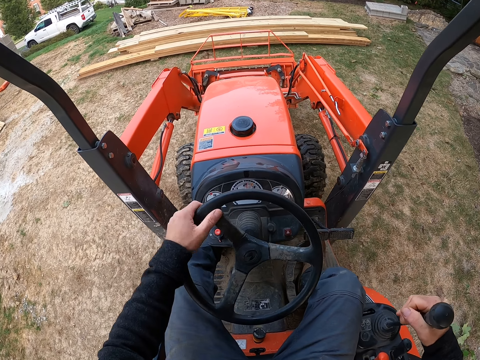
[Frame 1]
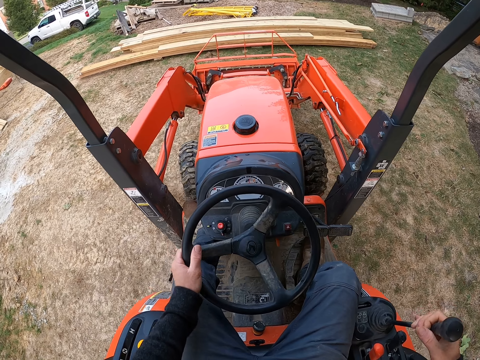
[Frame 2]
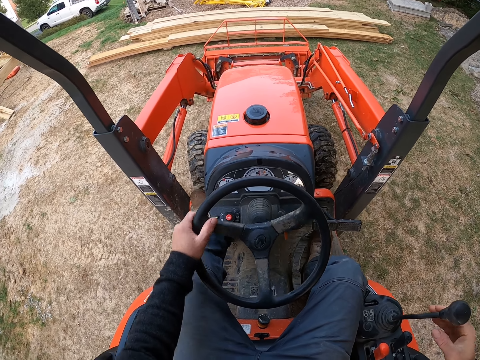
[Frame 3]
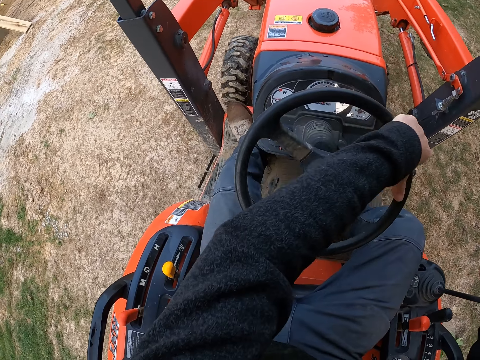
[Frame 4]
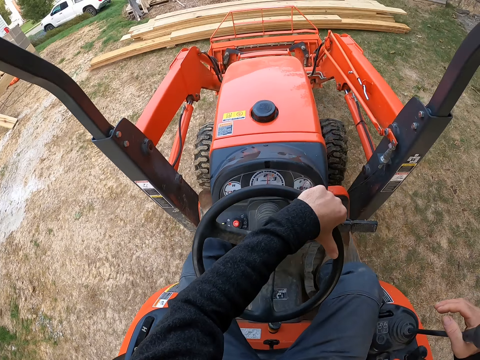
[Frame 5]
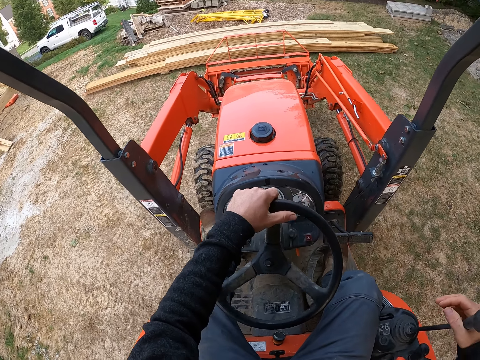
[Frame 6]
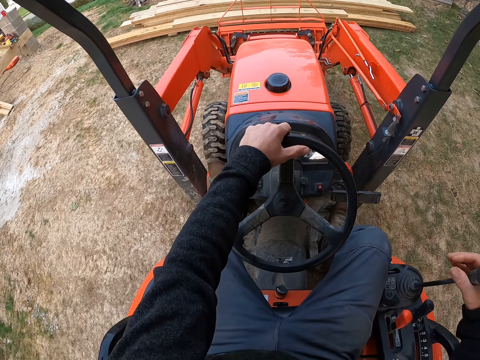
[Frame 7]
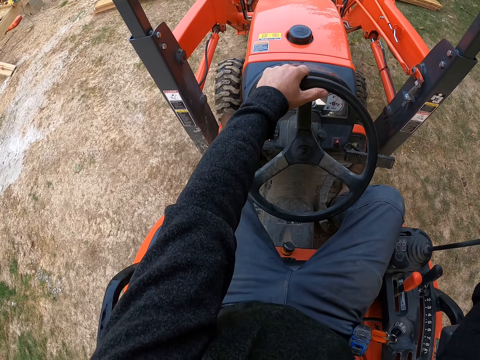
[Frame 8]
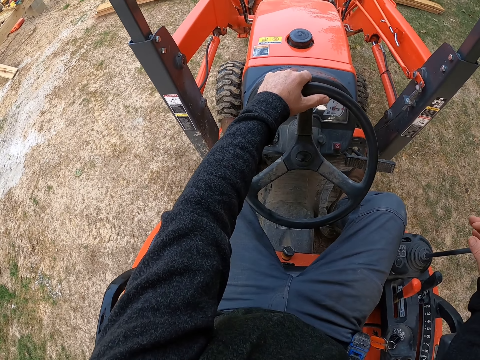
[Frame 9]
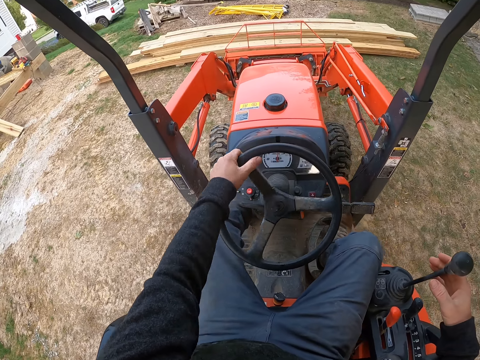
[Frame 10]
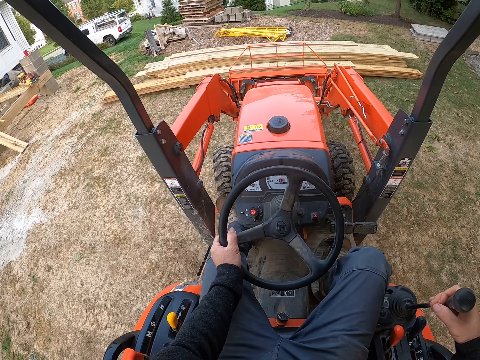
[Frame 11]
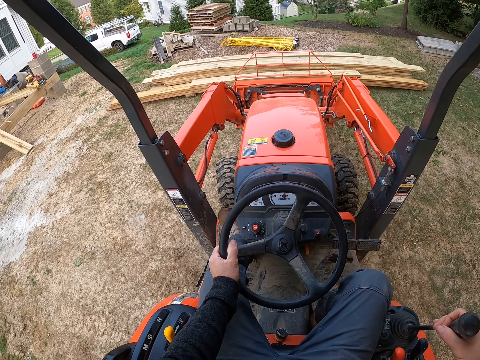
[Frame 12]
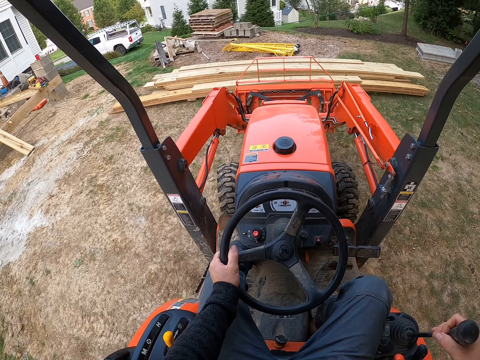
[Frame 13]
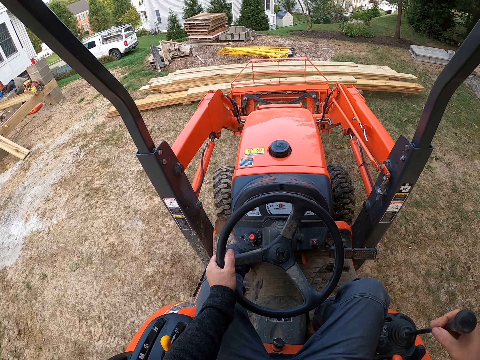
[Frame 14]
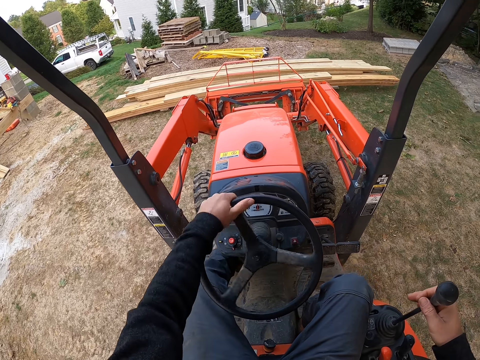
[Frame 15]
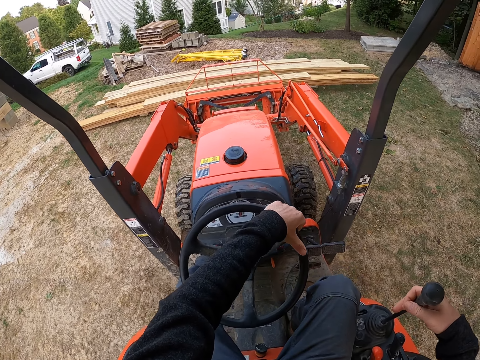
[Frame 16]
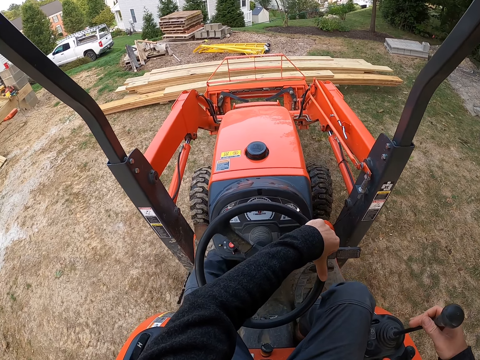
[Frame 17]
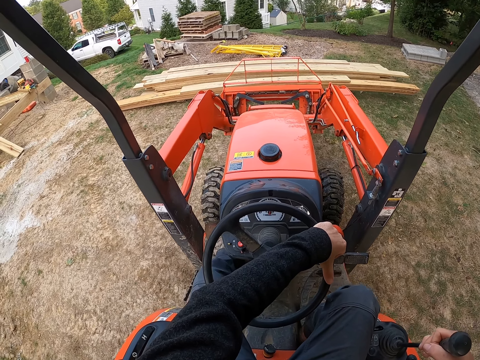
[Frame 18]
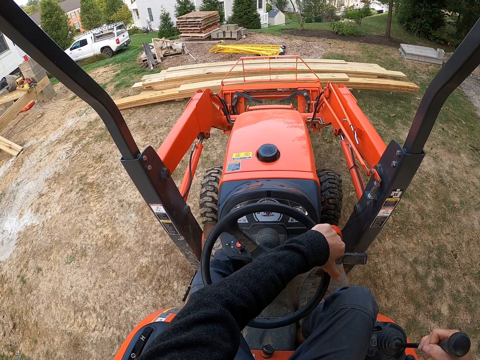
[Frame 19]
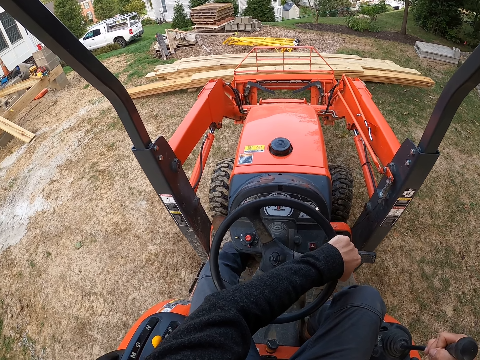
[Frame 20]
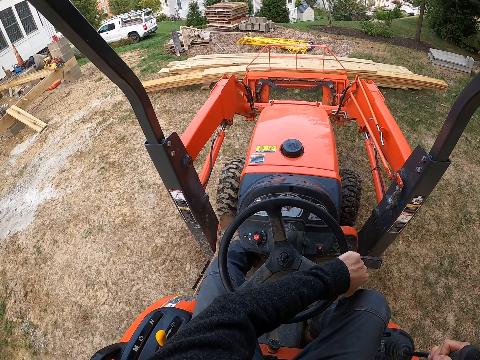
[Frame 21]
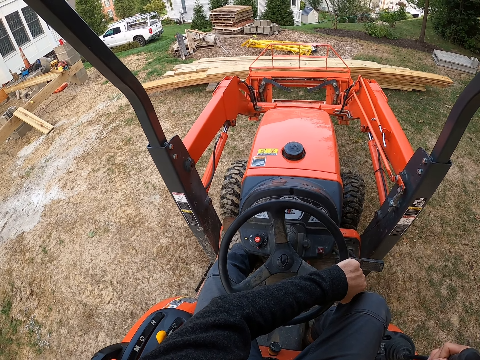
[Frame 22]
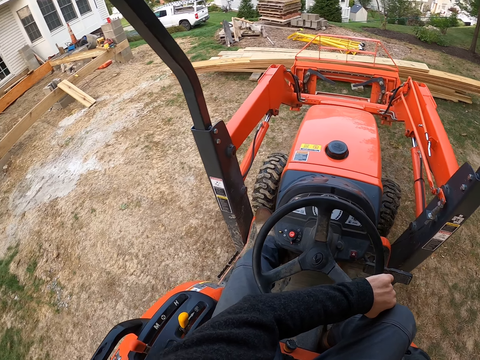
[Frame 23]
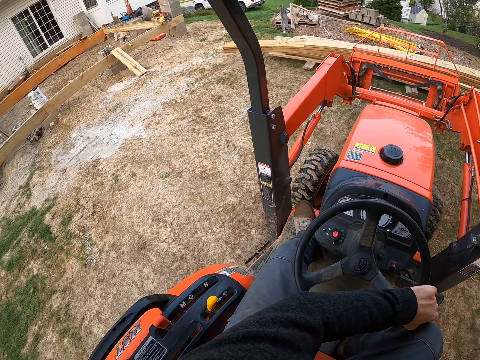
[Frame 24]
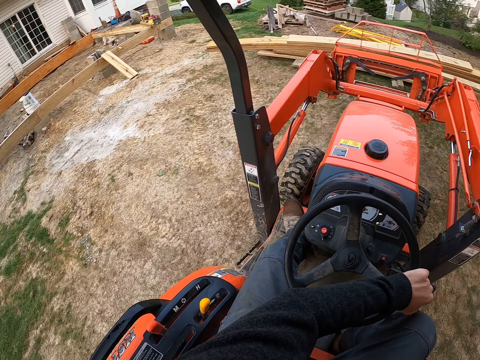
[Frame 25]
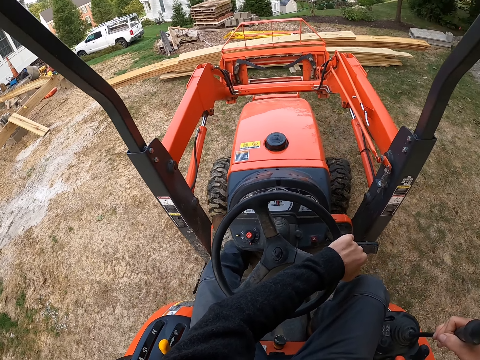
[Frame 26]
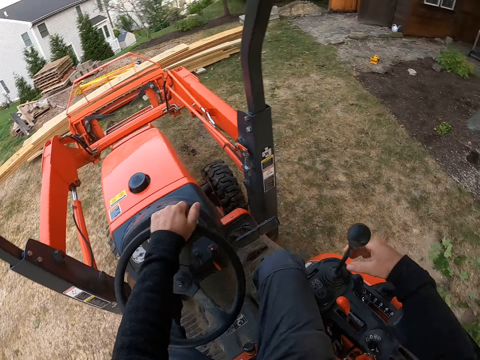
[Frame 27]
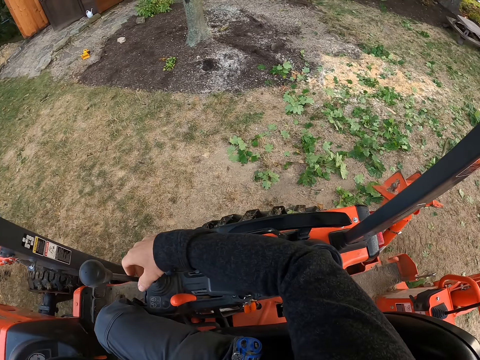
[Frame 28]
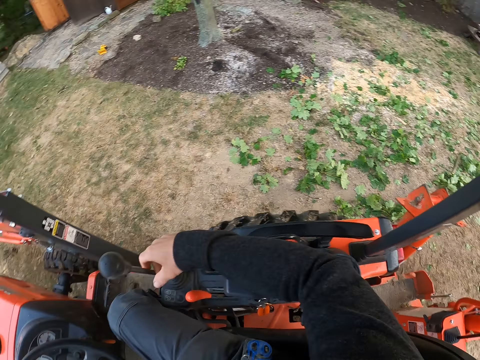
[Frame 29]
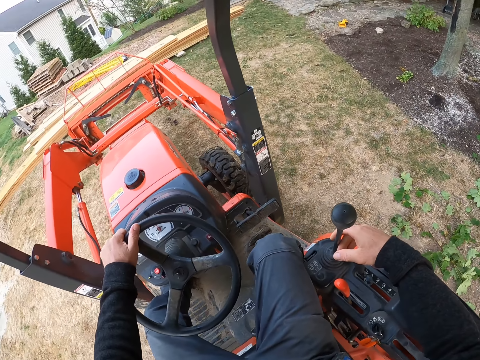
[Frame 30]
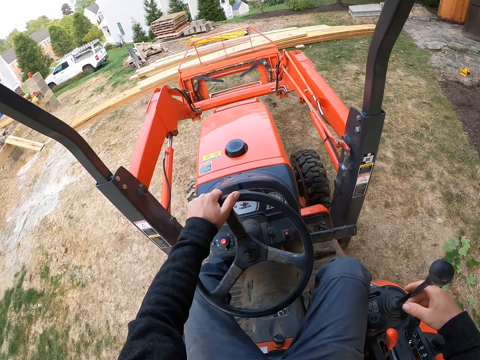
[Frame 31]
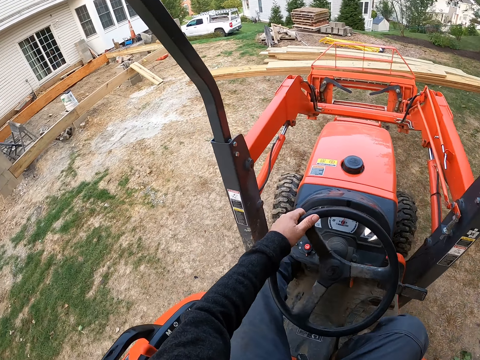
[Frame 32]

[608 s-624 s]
The camera wearer moves the tractor towards the planks. They load a plank or wood with the front loader. They lift the wood. They drive the tractor loader backhoe. They reverse the tractor with the planks in the front loader.

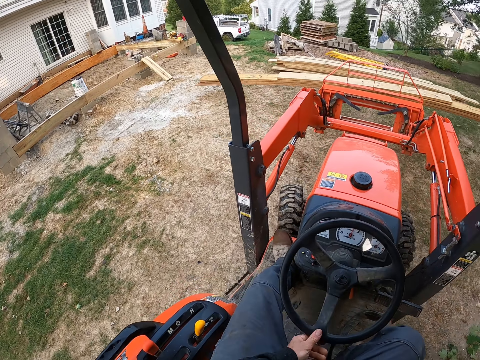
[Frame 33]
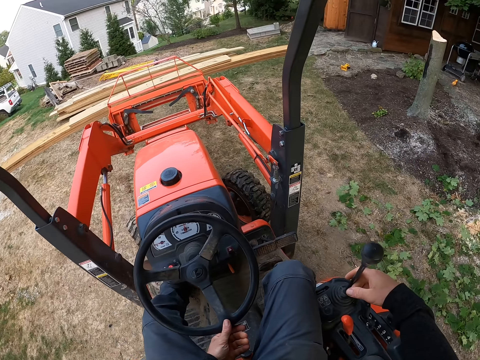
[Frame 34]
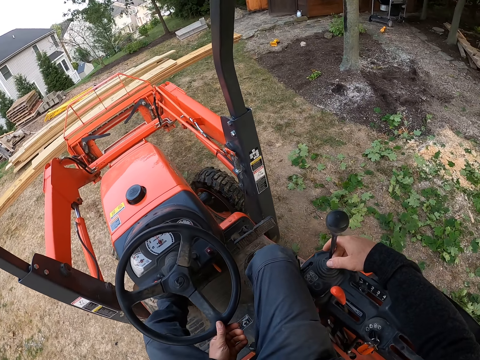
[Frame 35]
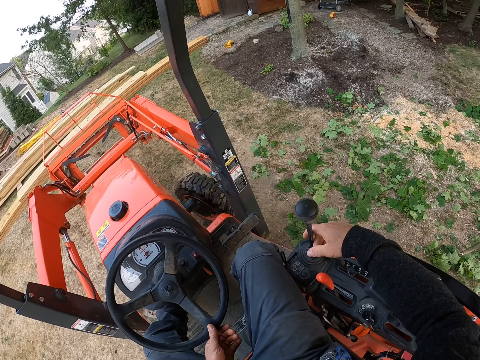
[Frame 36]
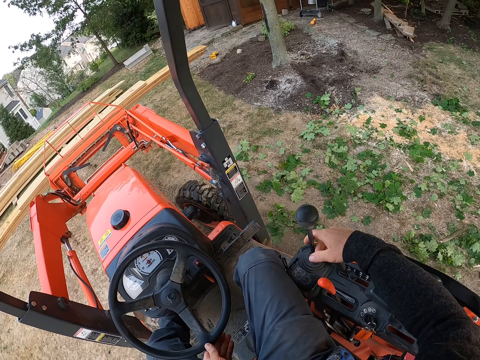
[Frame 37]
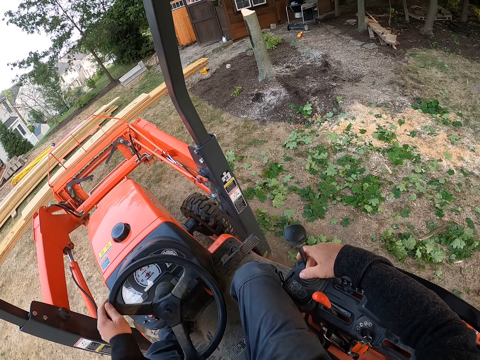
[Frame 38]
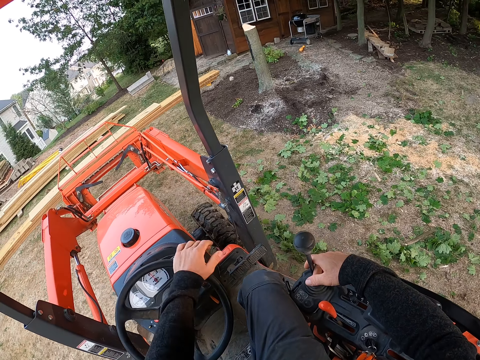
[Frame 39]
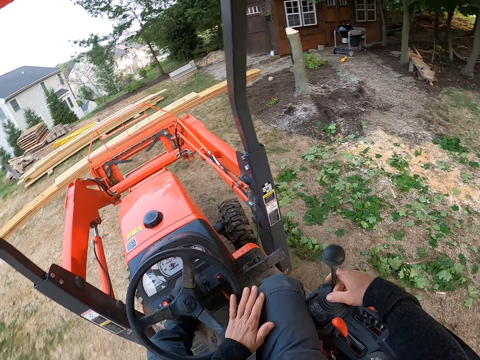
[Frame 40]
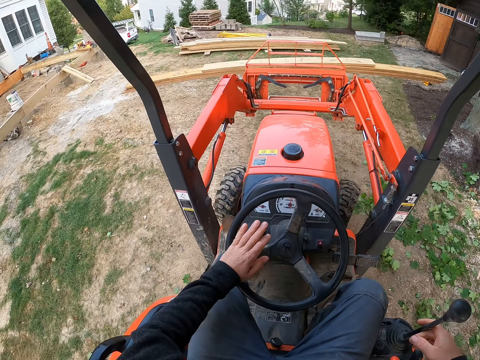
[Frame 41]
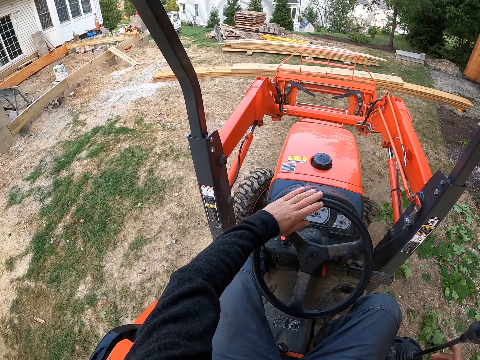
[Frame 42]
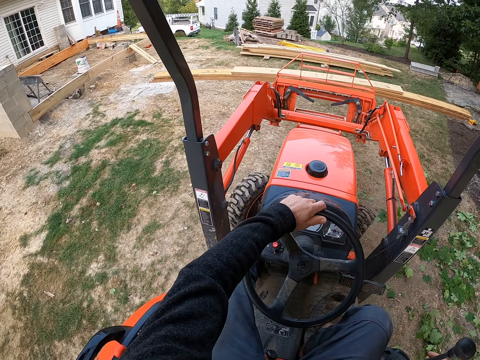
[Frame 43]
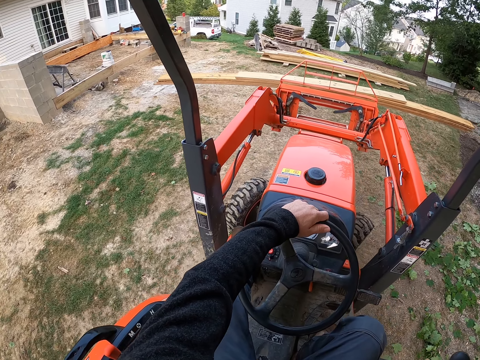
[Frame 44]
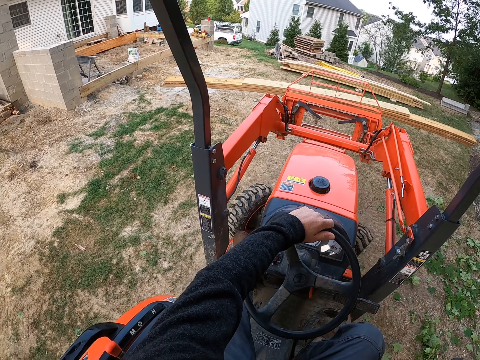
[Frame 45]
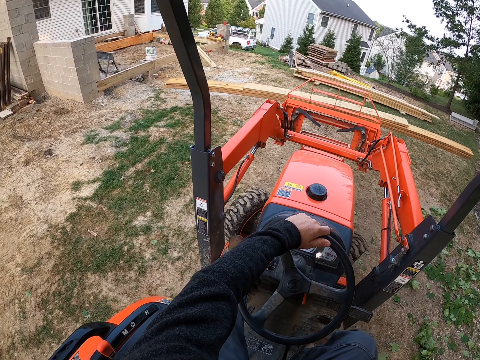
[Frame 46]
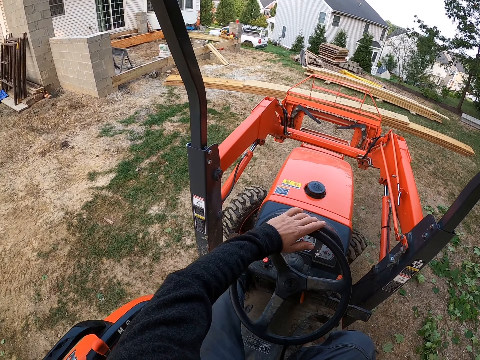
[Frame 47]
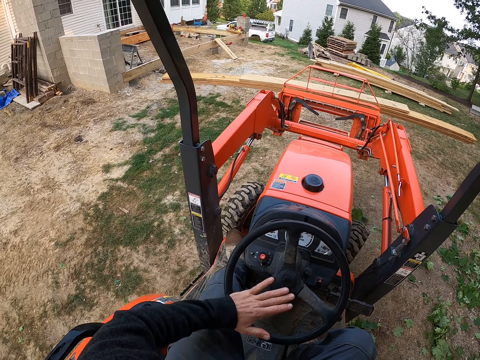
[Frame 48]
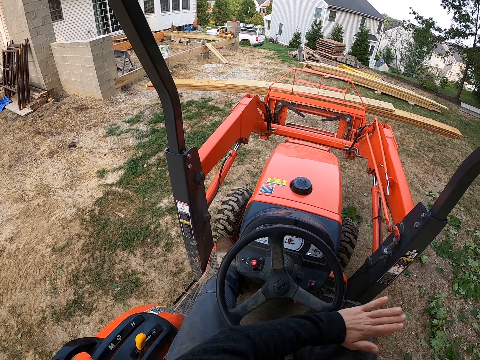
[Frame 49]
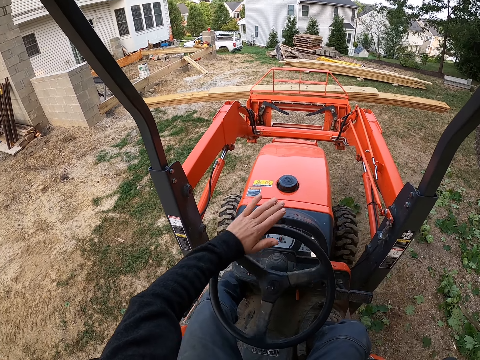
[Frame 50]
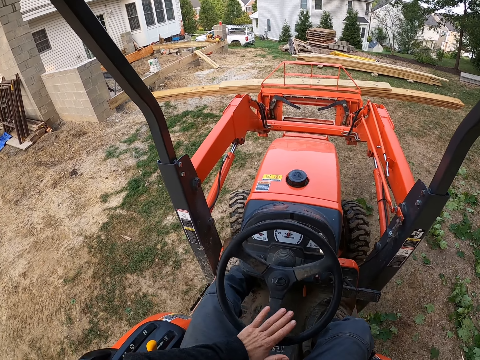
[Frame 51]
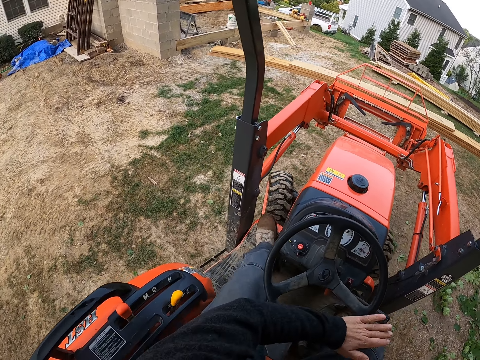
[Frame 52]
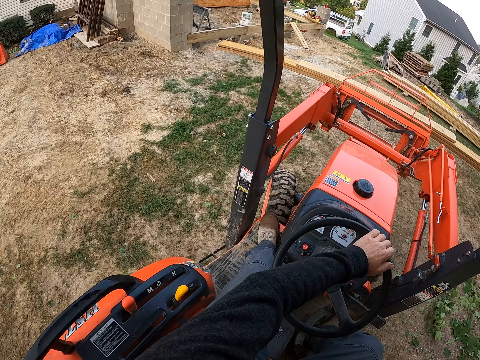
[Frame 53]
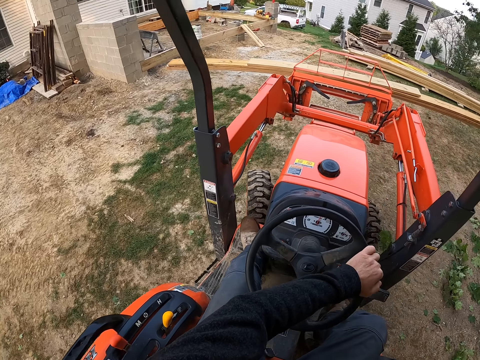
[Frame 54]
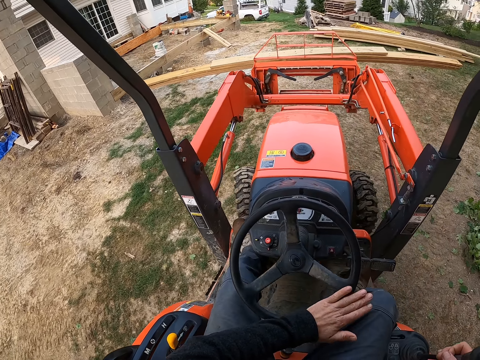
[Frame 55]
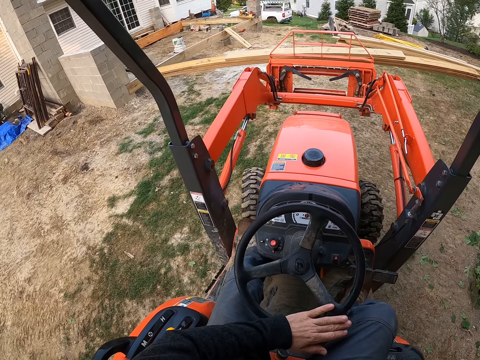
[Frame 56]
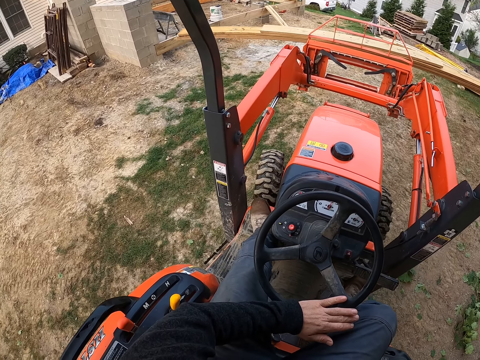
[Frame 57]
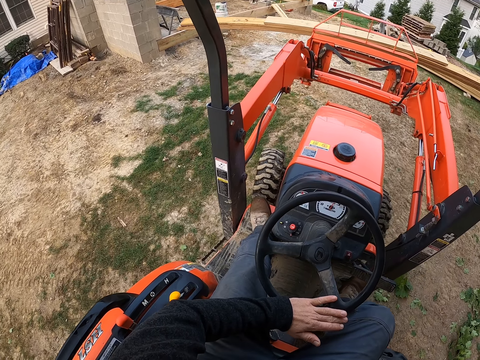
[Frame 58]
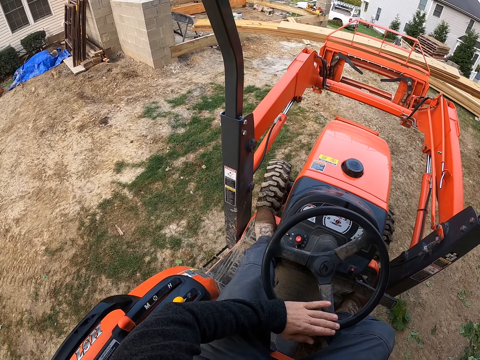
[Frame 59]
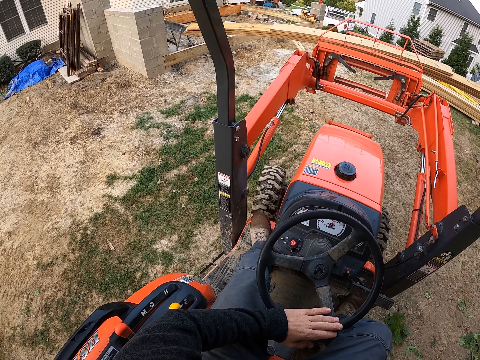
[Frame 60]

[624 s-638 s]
The camera wearer drives the tractor with the planks in the front loader.
